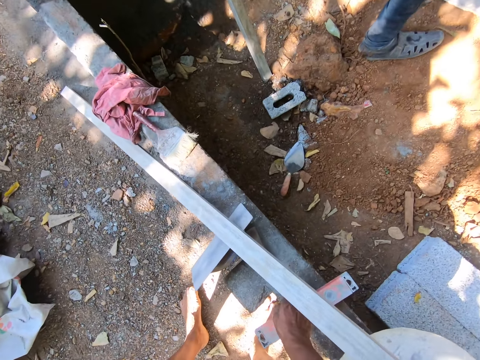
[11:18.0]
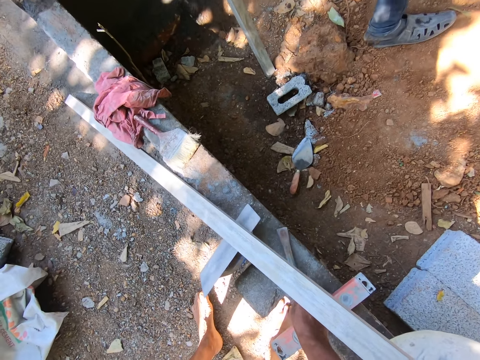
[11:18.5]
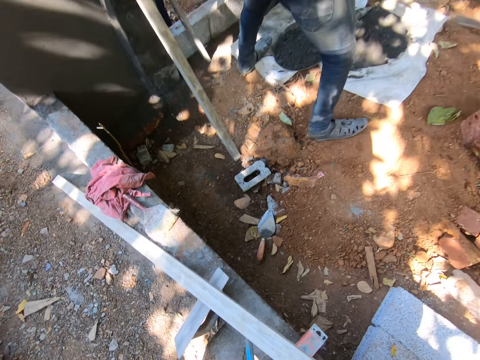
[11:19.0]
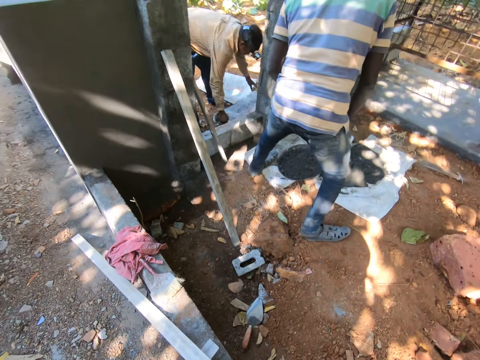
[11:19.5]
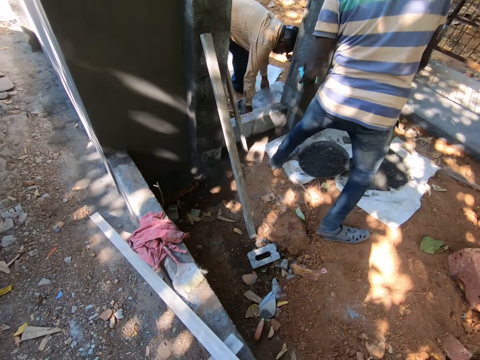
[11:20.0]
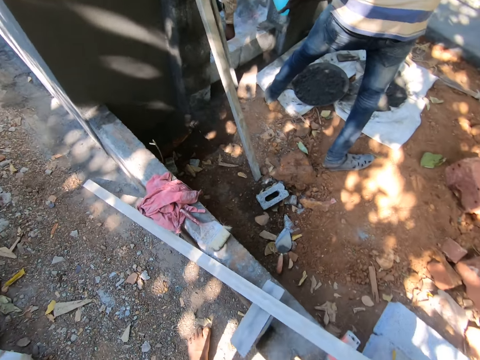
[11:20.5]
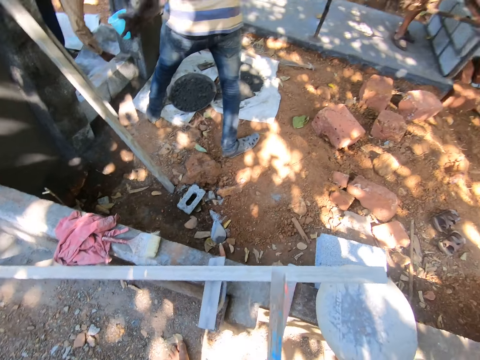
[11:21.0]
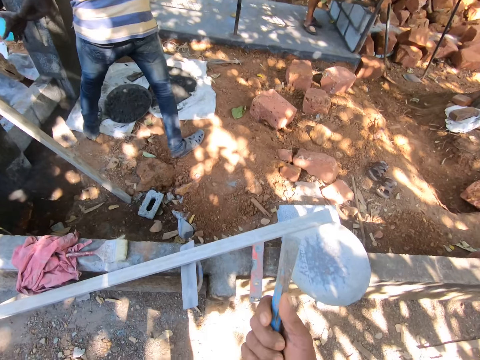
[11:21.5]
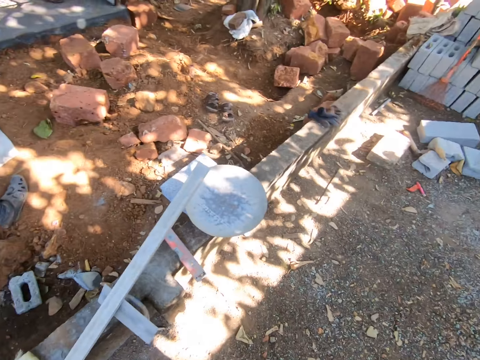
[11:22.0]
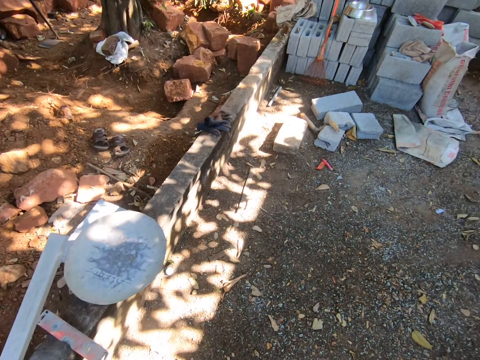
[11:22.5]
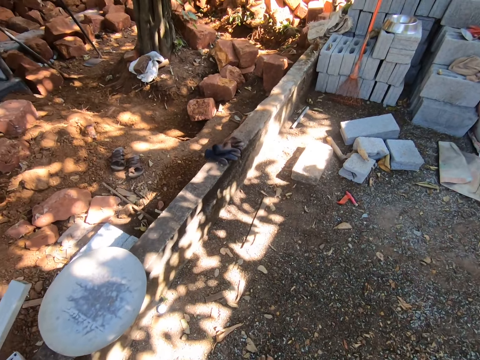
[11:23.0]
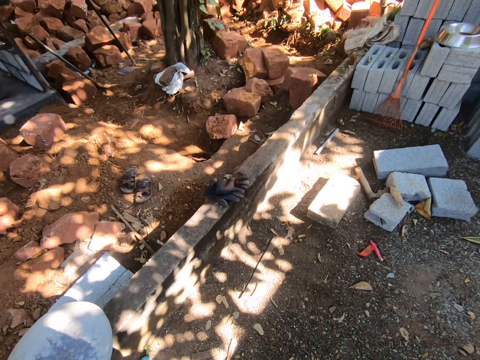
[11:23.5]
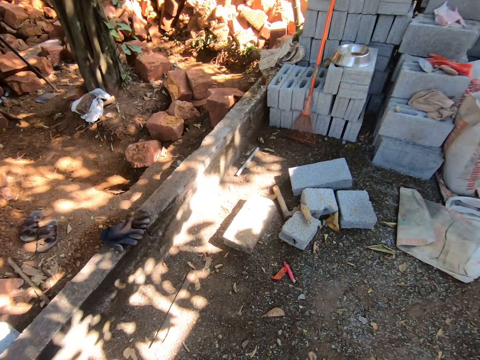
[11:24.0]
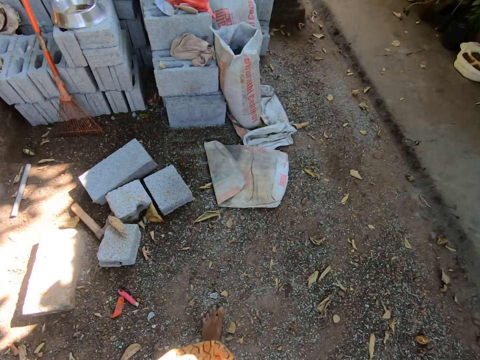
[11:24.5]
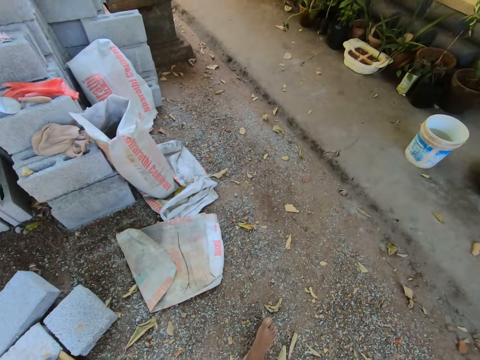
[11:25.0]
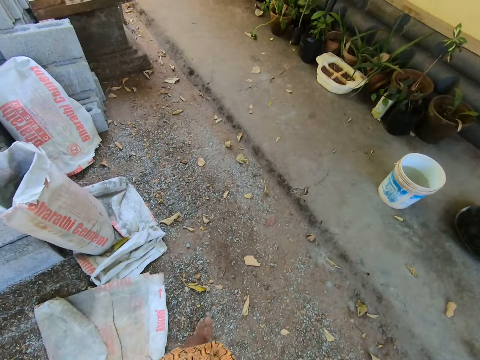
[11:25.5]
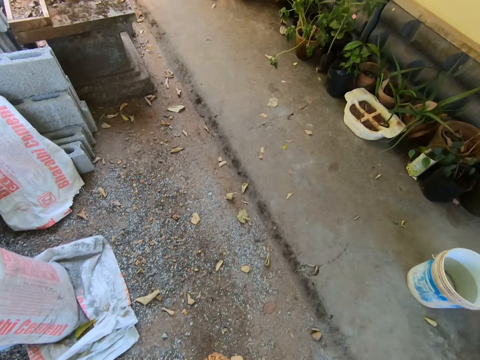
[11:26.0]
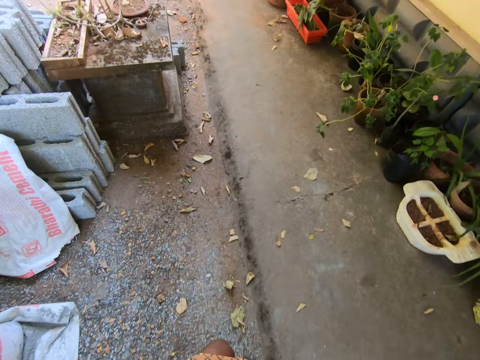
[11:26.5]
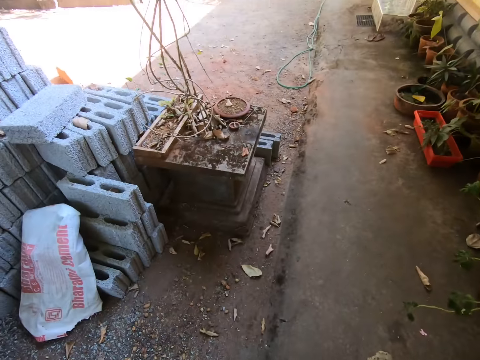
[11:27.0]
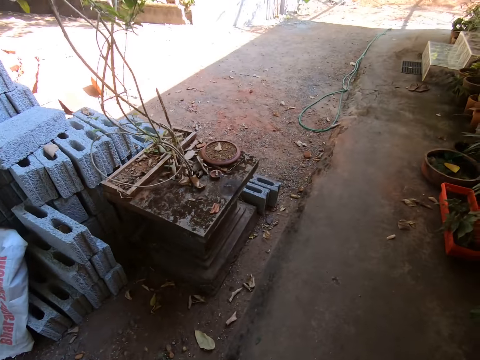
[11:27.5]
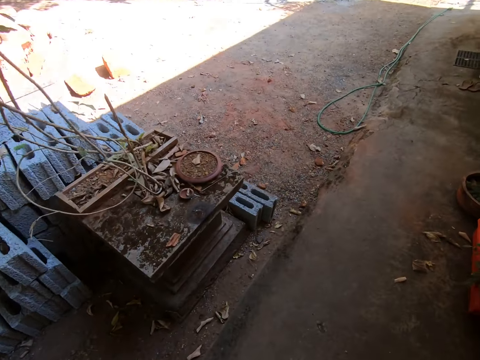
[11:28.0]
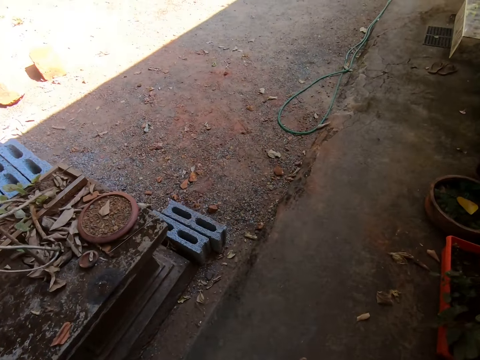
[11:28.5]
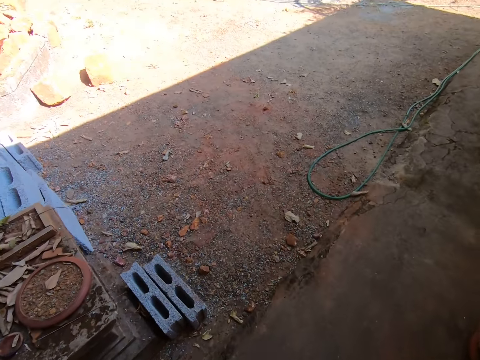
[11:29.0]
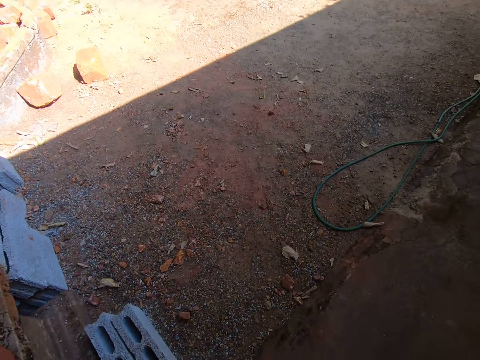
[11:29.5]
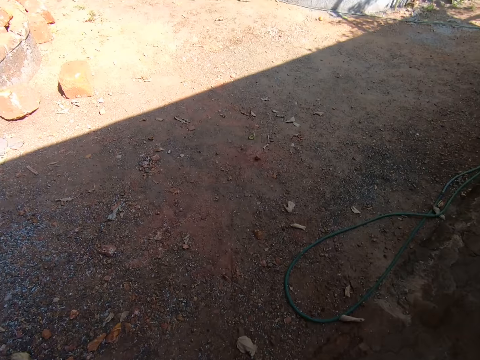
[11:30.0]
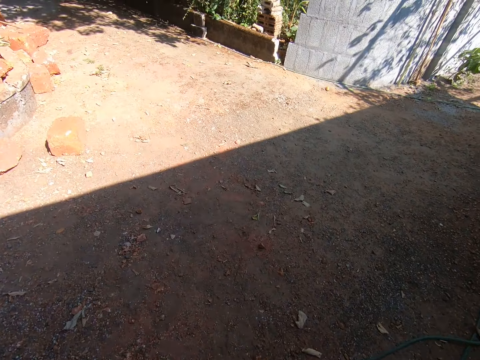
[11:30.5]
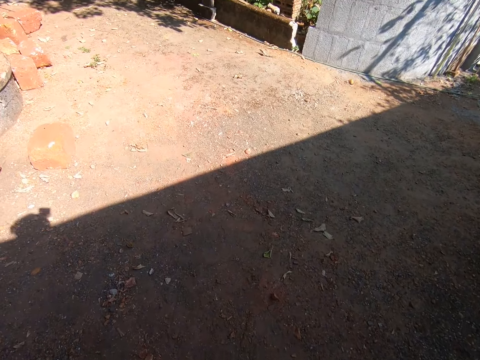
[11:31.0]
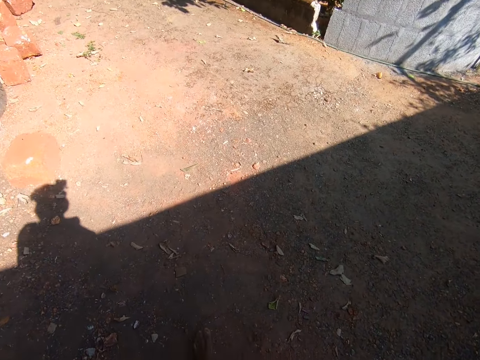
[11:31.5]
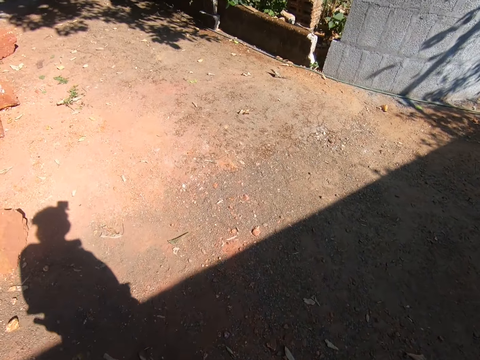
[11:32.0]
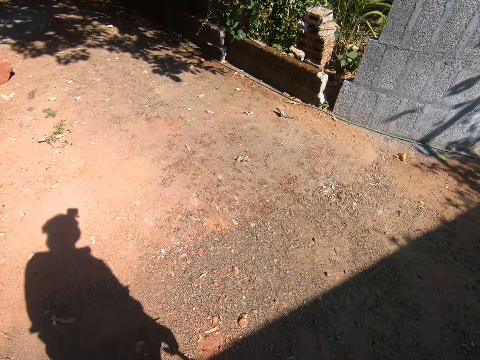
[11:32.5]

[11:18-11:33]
The camera wearer takes something on the edge wall. They hold a cut masonry nail. A person gives another person a jug. The camera wearer talks to the first person. They walk towards the bricks.

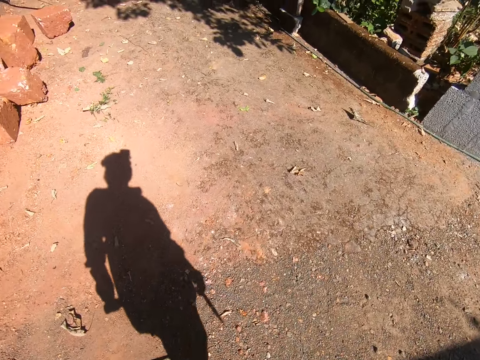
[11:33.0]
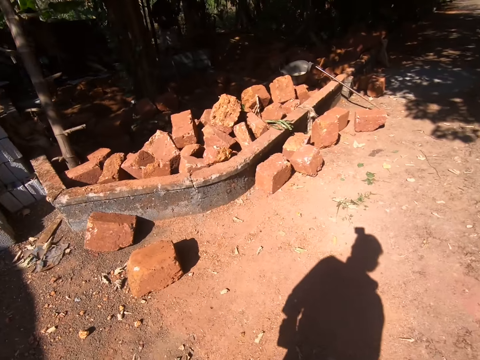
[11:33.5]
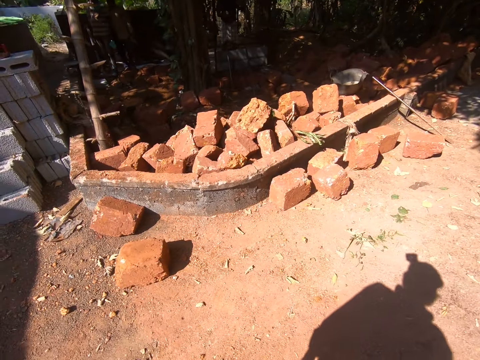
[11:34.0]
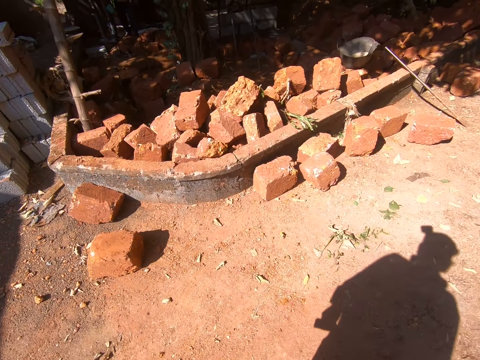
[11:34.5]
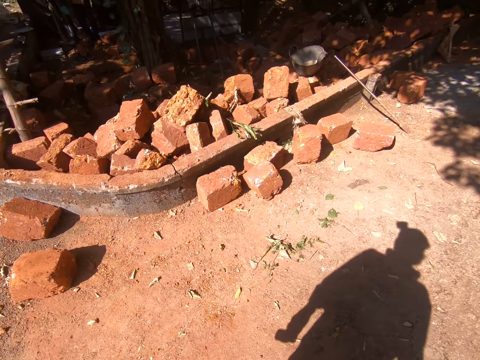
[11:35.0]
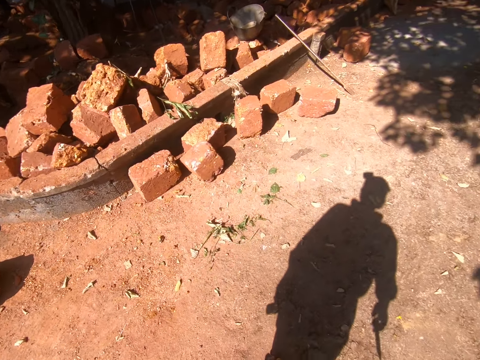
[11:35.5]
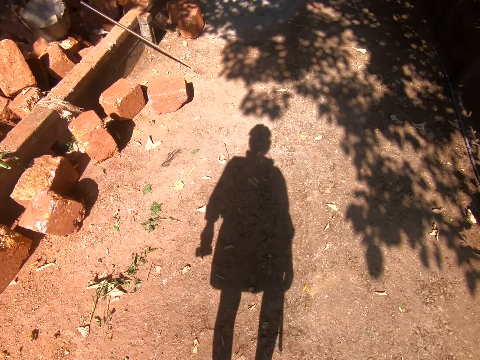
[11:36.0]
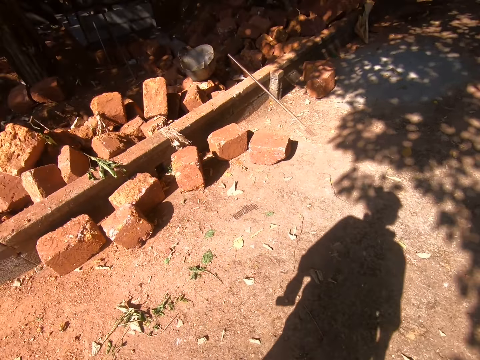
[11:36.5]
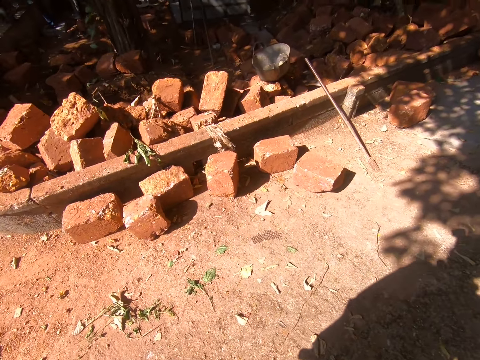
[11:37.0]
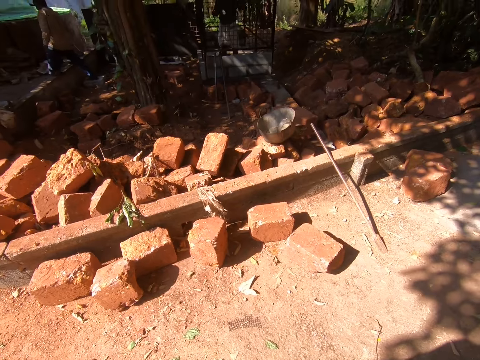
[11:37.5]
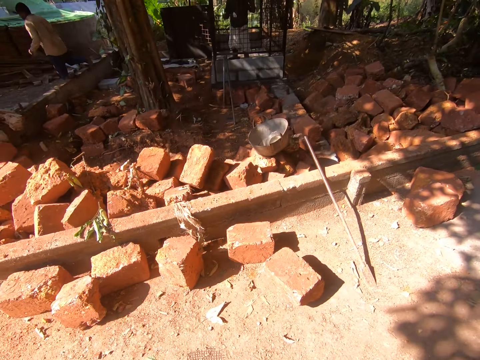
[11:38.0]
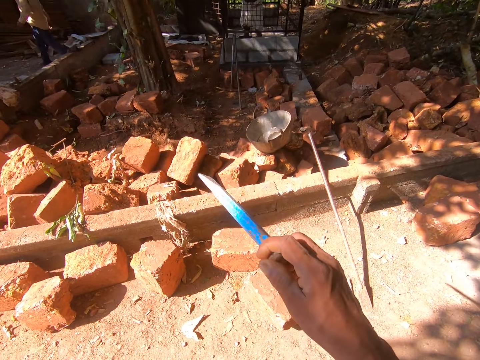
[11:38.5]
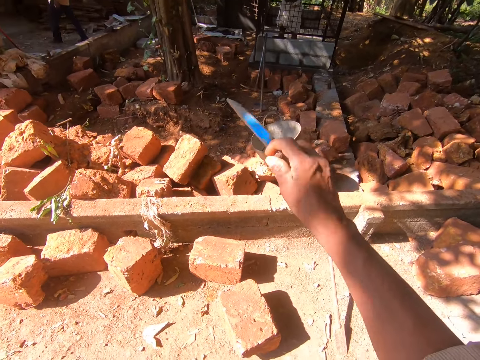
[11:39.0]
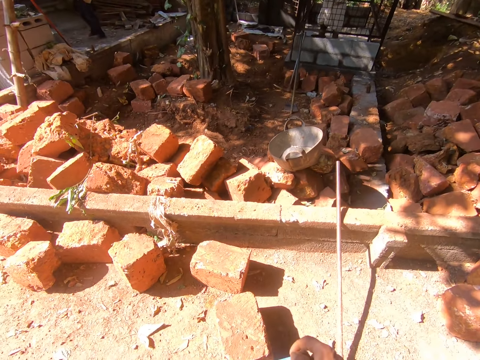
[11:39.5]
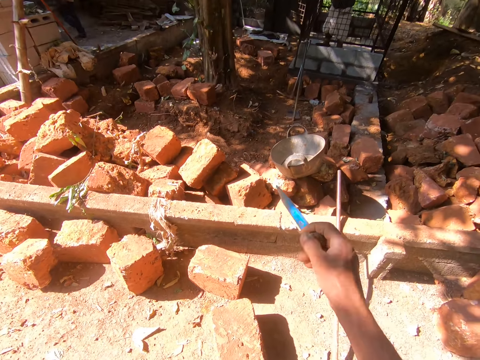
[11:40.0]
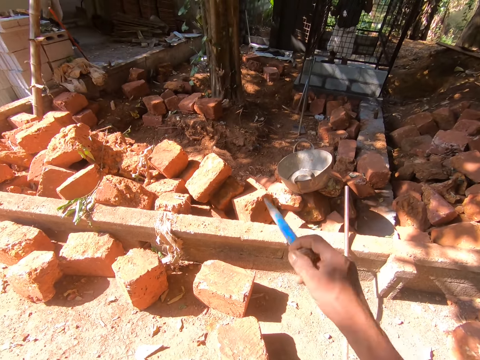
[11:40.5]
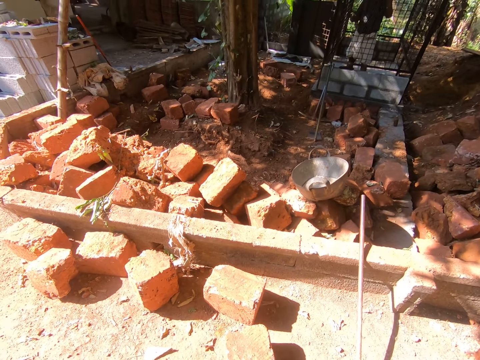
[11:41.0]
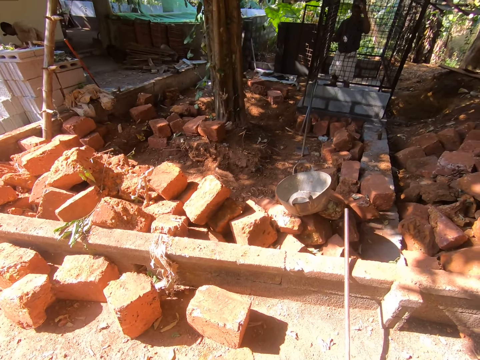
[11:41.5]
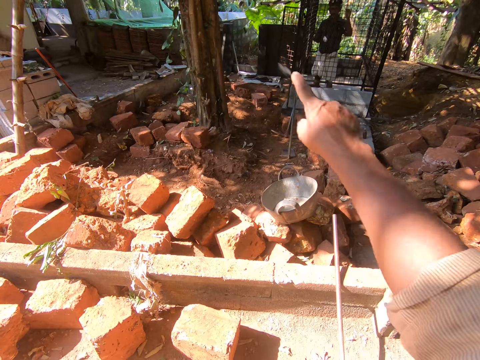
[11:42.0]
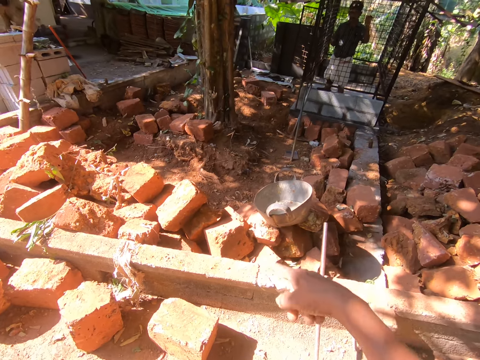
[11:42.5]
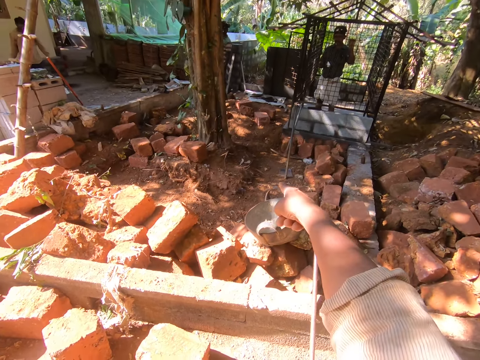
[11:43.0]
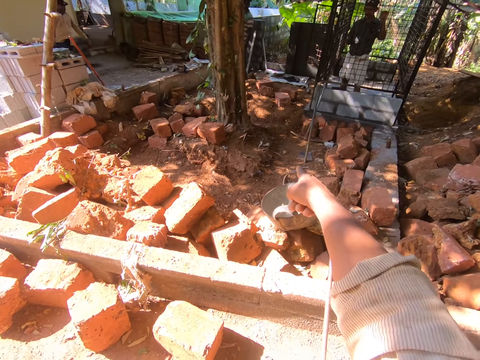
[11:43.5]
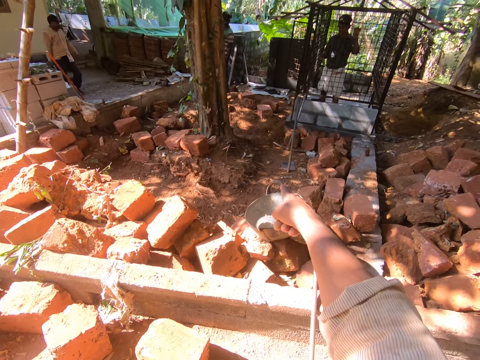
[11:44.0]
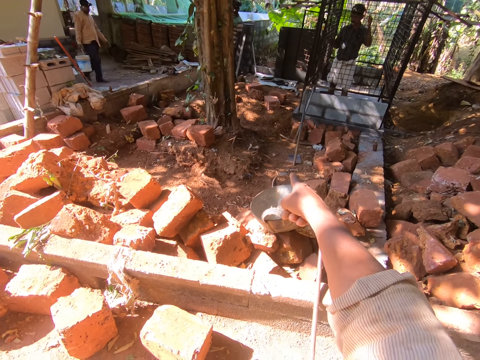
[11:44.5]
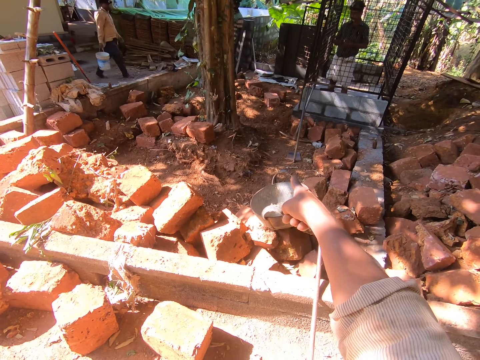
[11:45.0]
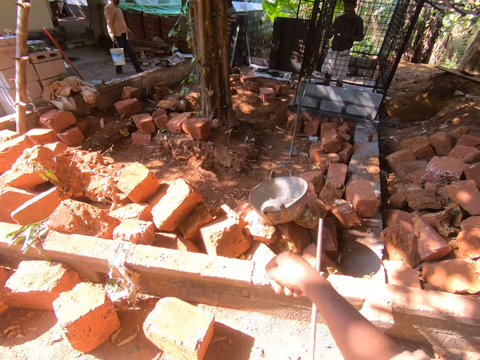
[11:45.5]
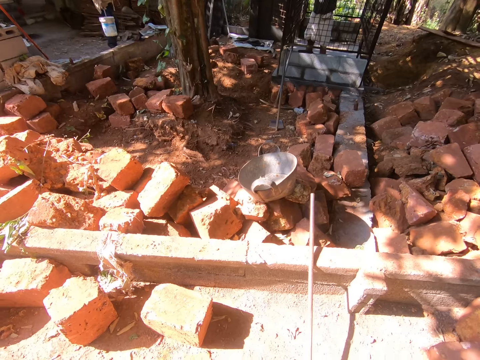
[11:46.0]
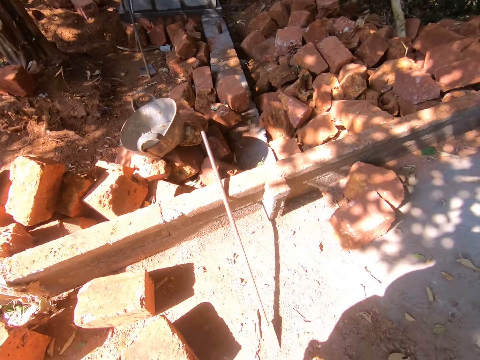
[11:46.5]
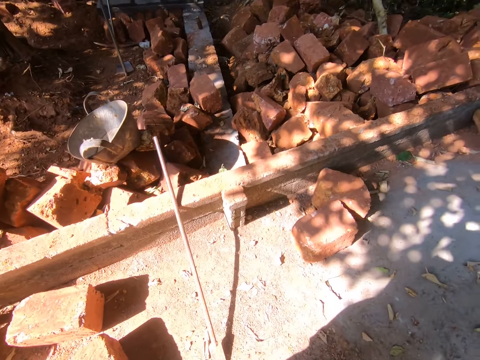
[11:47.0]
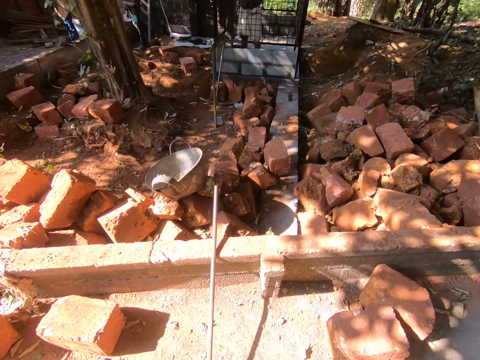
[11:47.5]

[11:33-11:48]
The camera wearer talks to a person and another person. He raises his hand. He points at the brick with something on the hand. He talks to the person and the other person. A third person carries the bucket with water.
